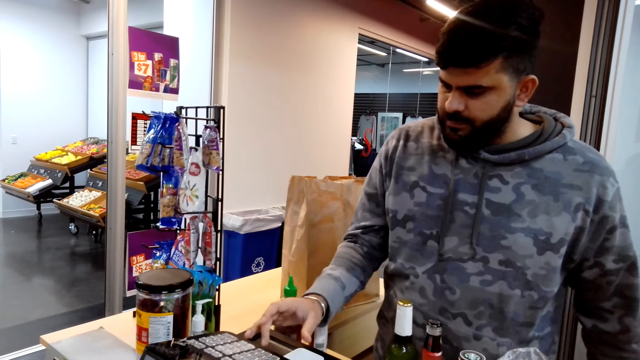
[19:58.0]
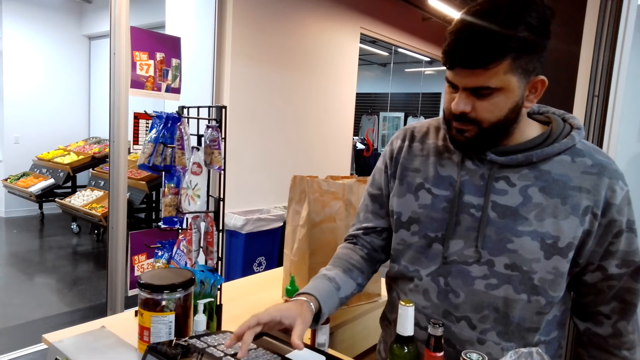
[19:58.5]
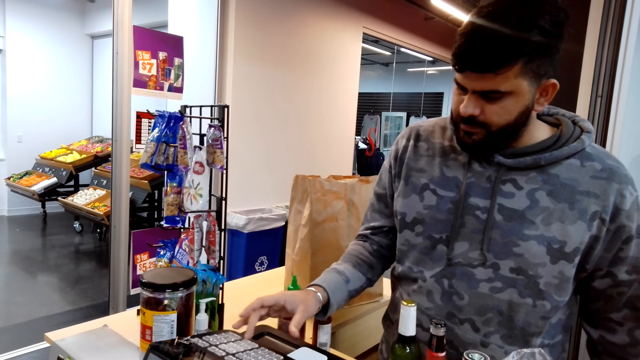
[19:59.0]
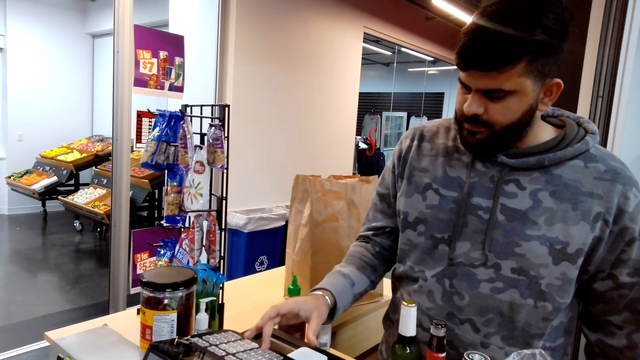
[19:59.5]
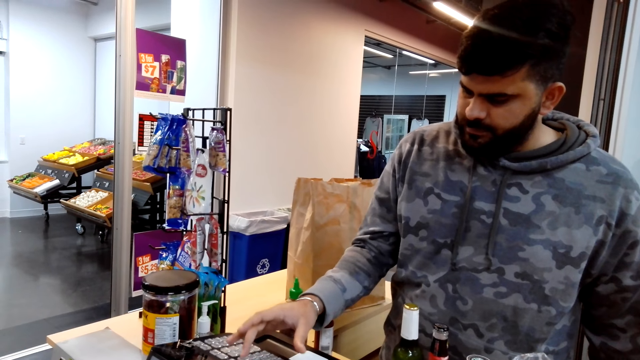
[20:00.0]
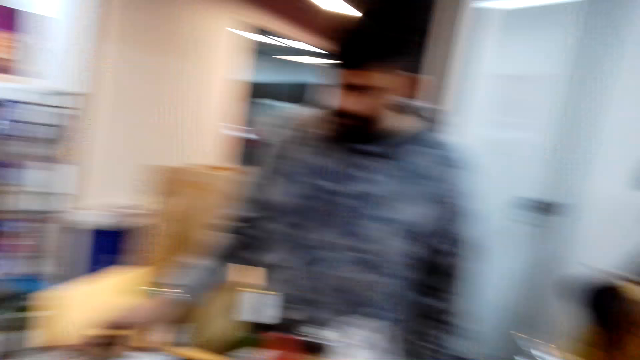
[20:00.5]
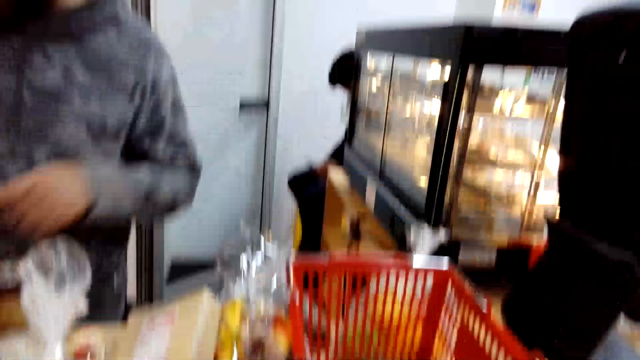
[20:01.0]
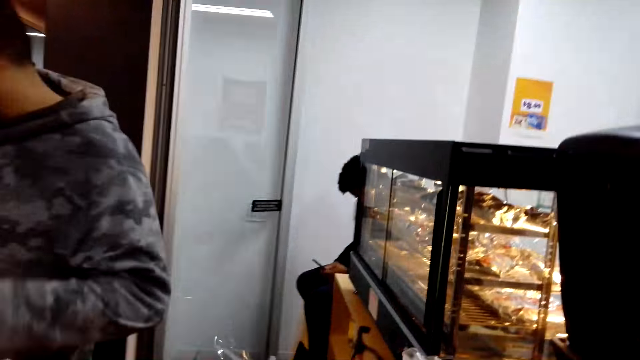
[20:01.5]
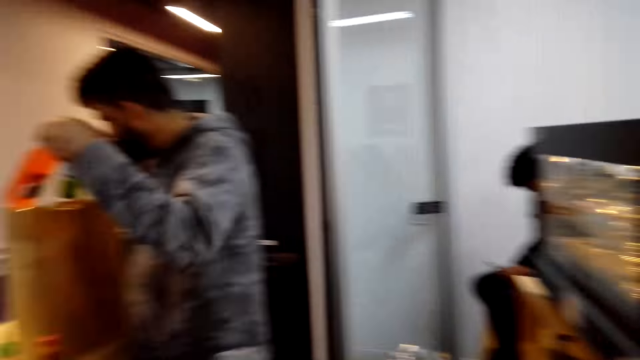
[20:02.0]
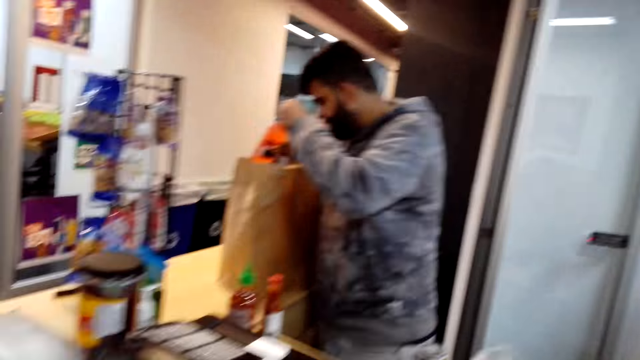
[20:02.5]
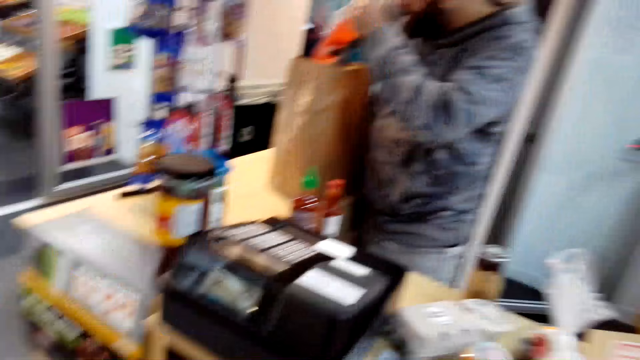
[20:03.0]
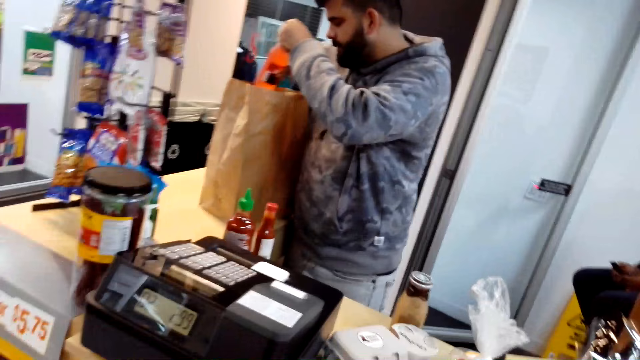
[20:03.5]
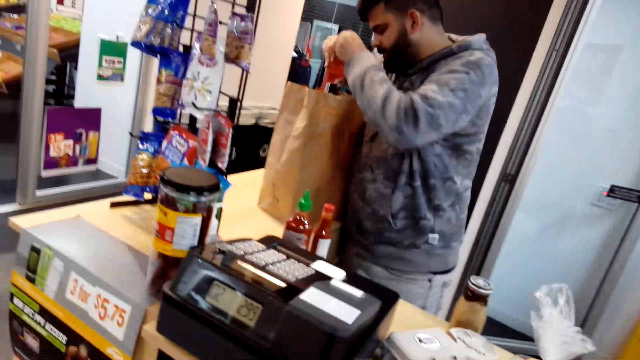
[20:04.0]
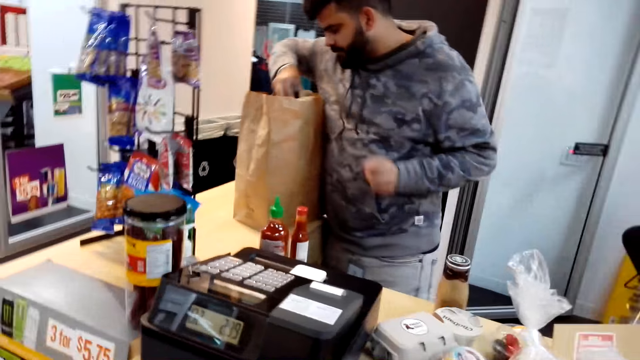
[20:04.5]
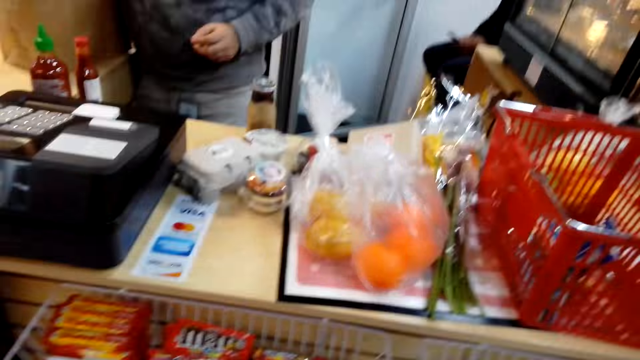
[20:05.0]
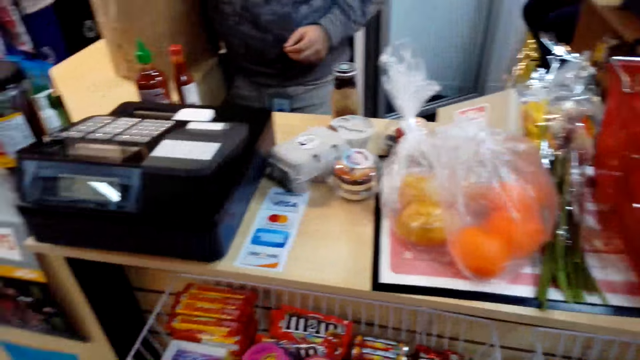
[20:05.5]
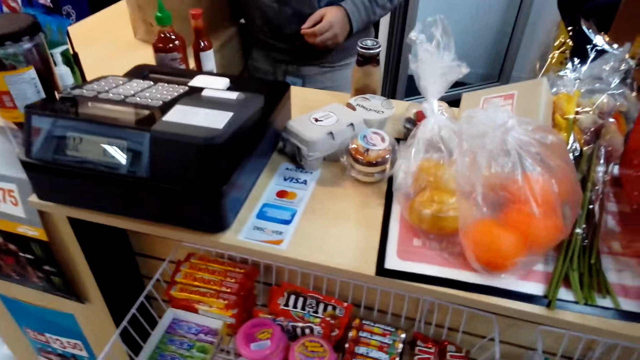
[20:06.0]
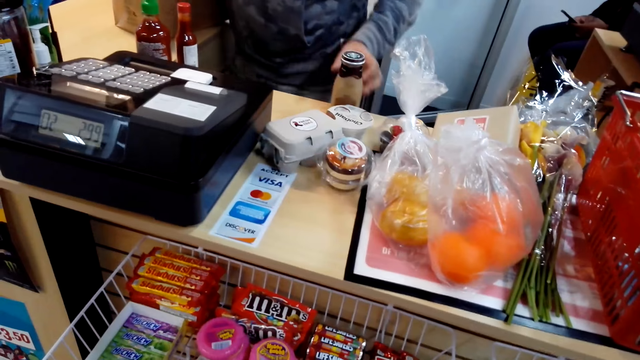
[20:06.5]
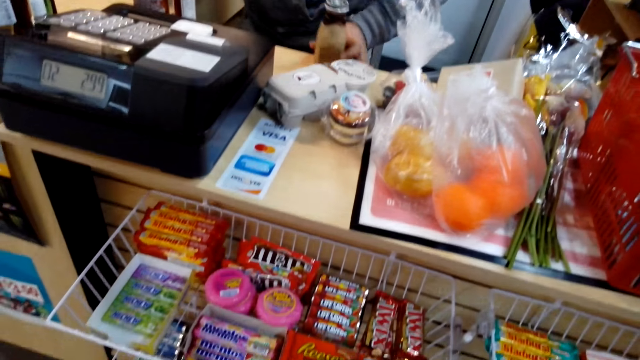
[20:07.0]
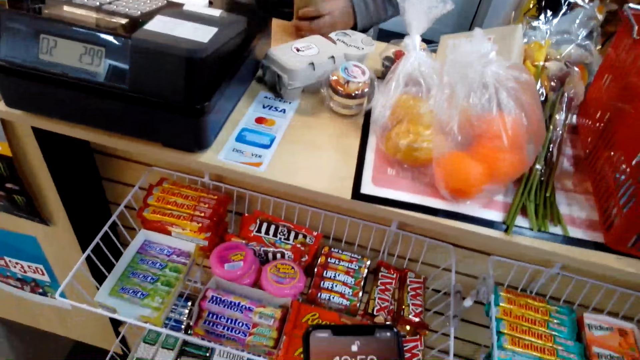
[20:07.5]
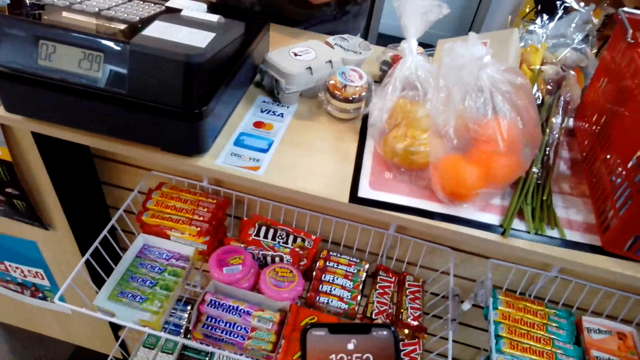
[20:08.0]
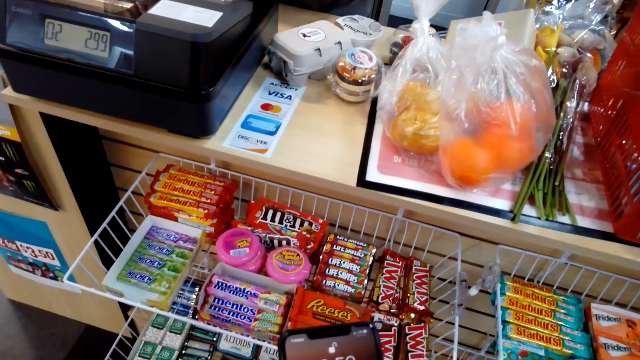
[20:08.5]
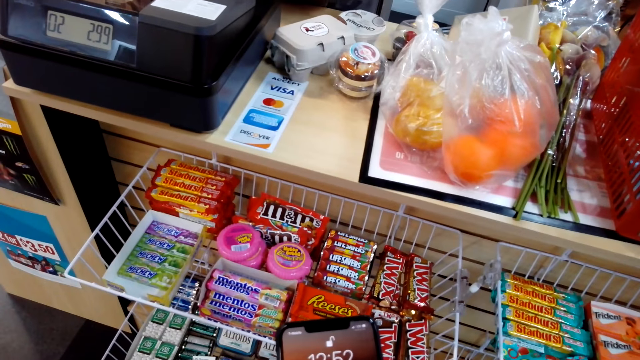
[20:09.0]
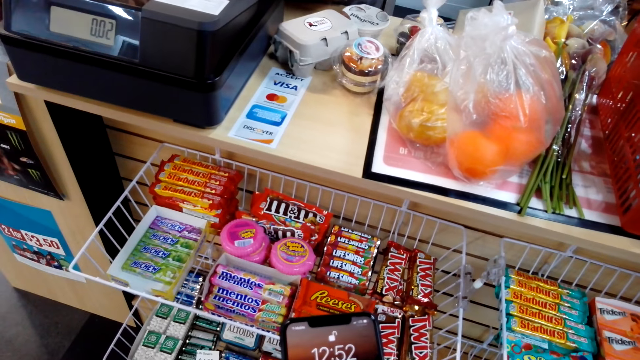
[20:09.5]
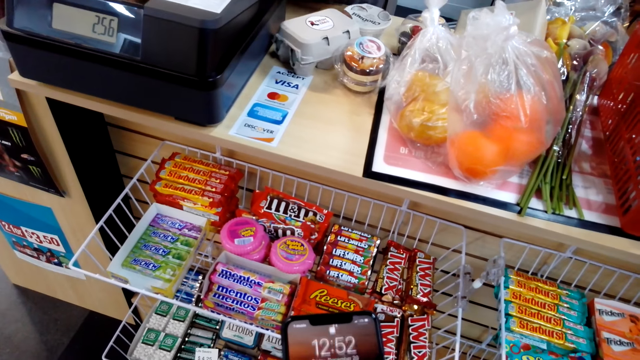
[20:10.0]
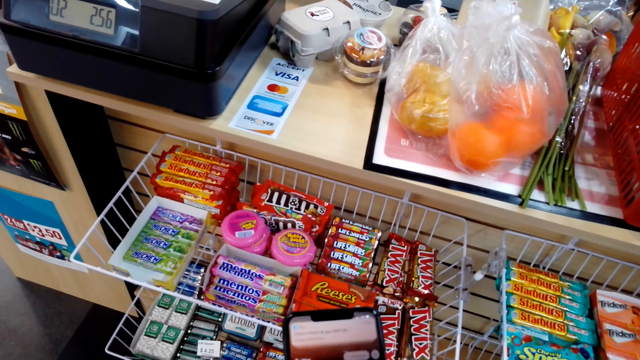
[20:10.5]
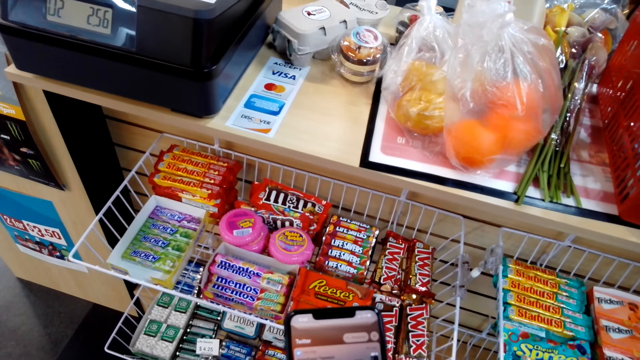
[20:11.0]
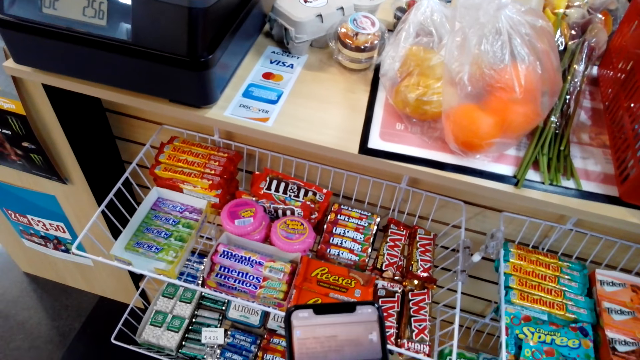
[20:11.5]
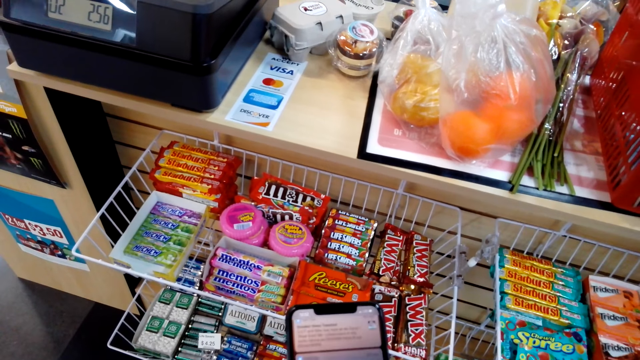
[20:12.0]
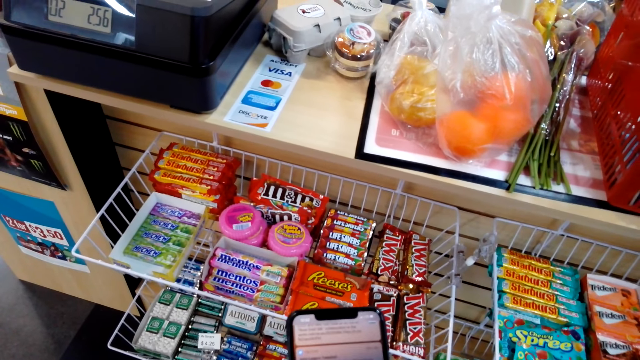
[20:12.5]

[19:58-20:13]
A person types at the till cash register. The camera wearer puts the beer in the carrier bag. They operate the phone.

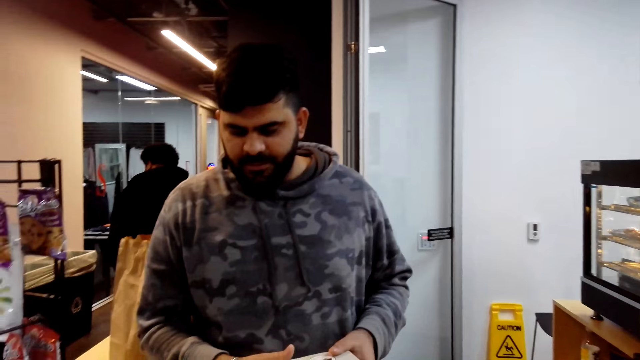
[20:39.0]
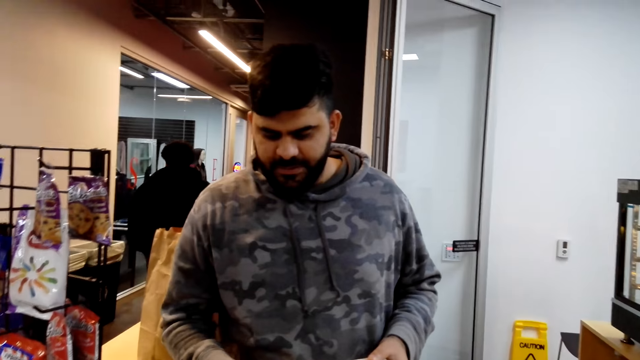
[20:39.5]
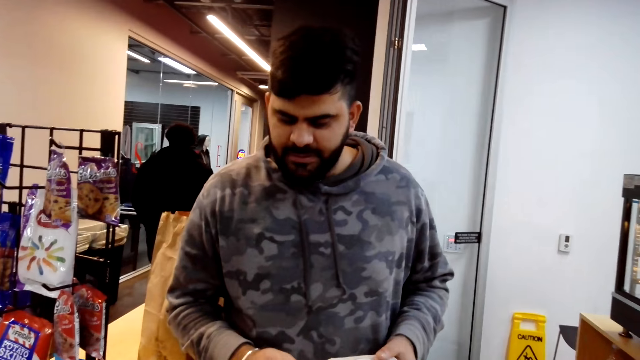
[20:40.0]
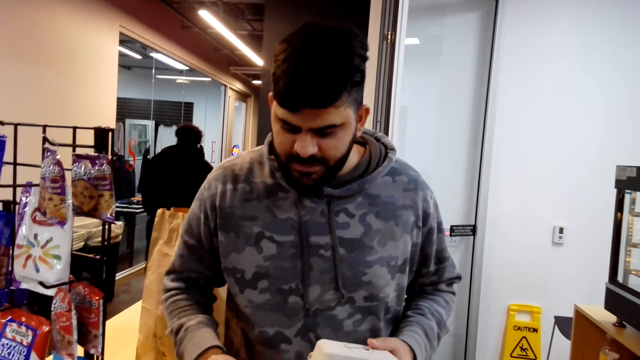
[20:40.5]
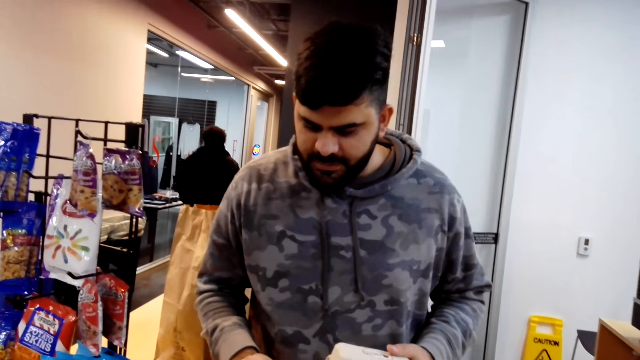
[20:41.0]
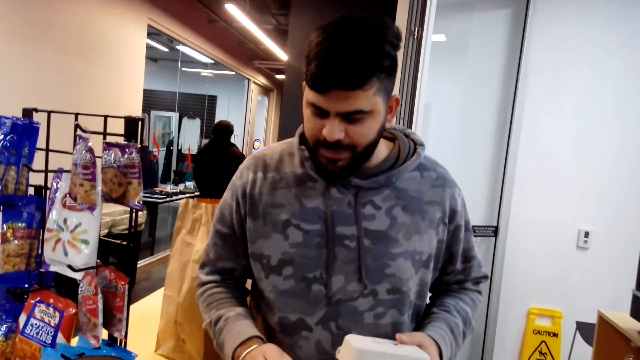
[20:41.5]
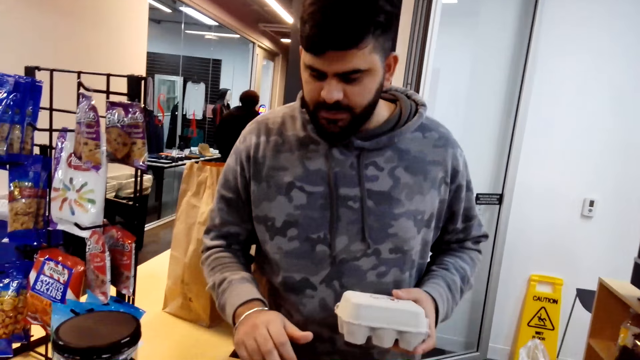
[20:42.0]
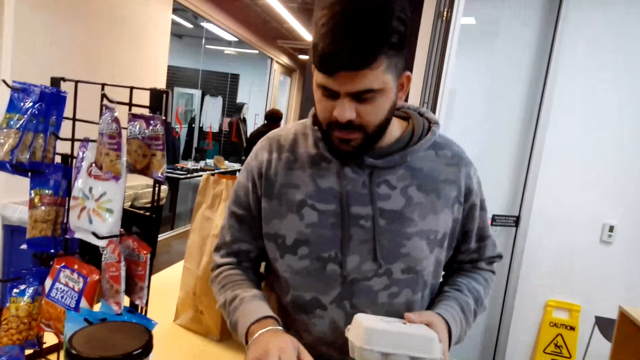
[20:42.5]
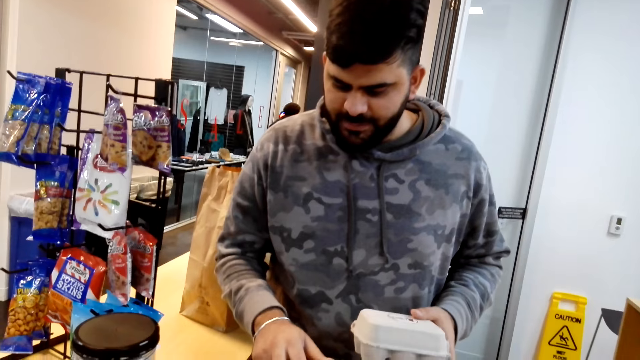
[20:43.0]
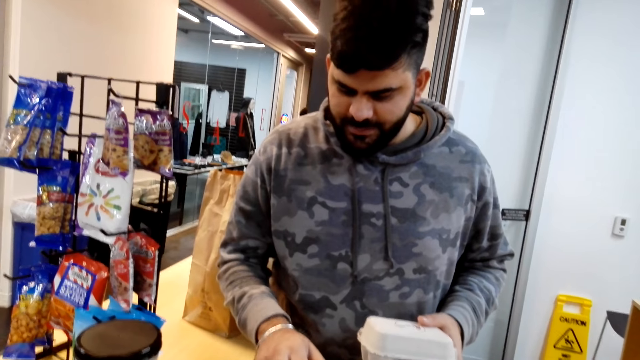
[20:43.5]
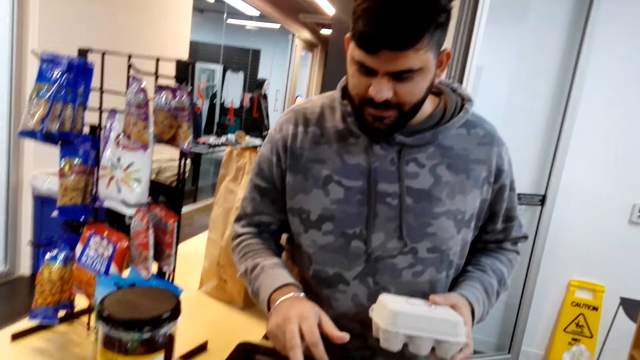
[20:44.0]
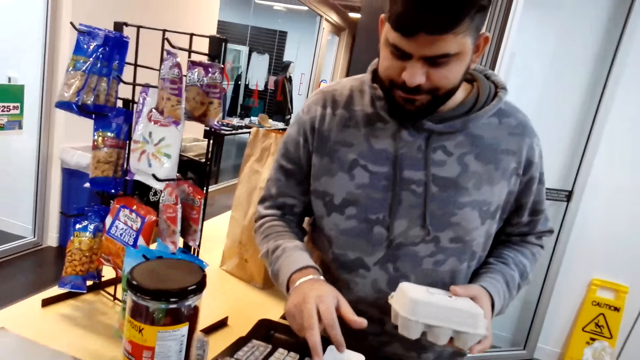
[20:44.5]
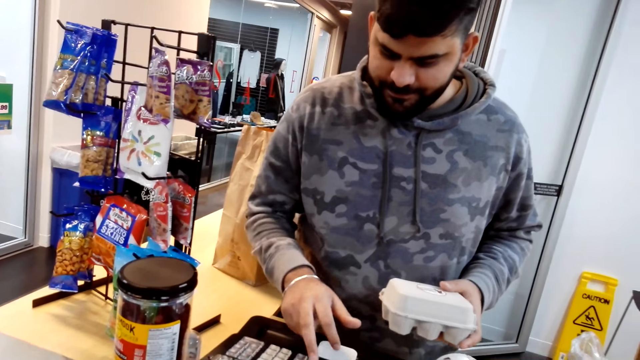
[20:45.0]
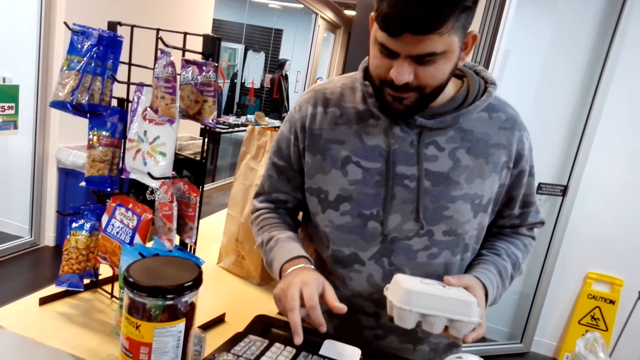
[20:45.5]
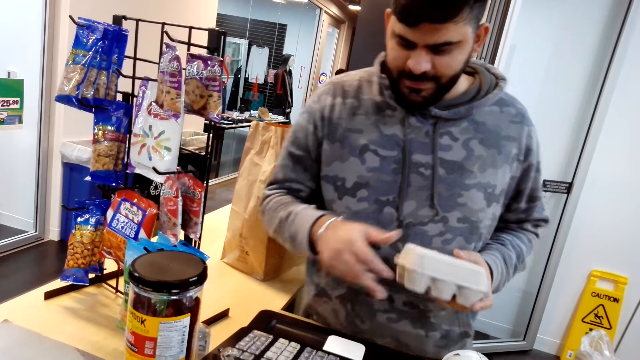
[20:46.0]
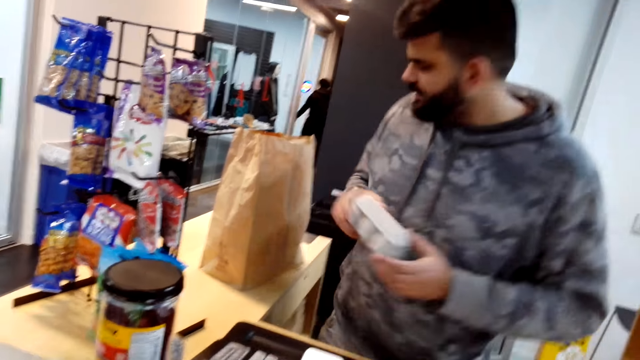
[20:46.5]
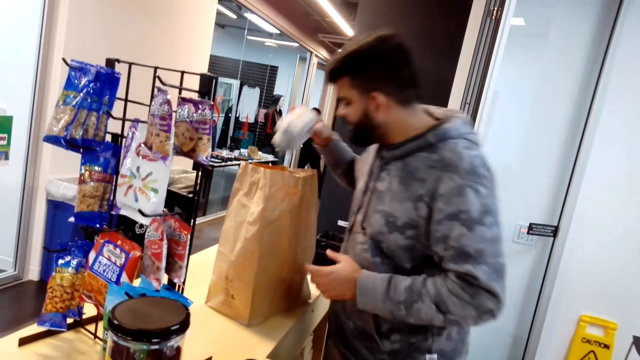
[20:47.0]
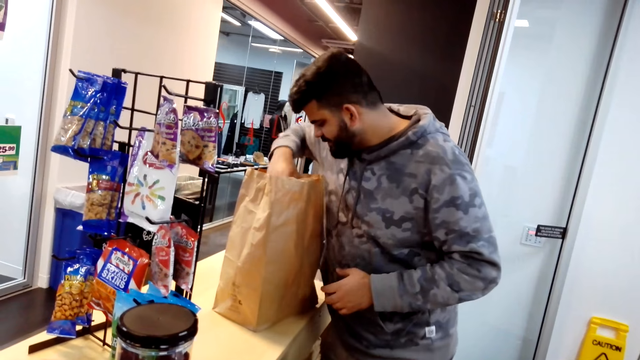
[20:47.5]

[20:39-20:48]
A person talks to the camera wearer.
